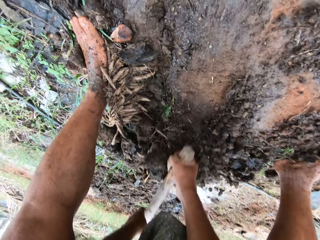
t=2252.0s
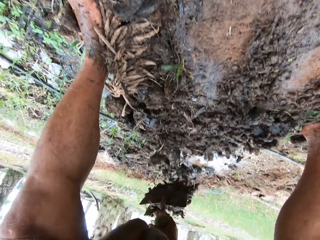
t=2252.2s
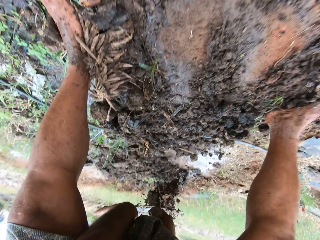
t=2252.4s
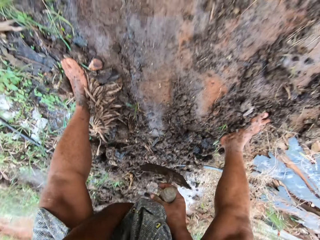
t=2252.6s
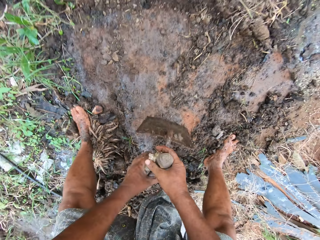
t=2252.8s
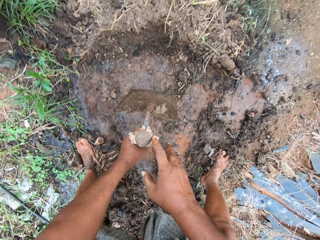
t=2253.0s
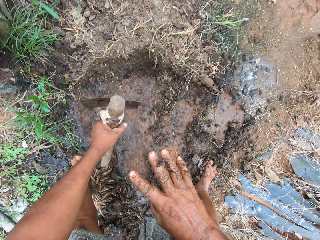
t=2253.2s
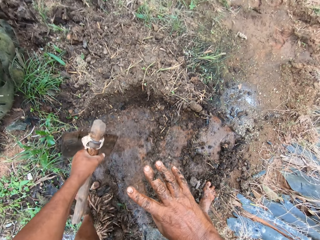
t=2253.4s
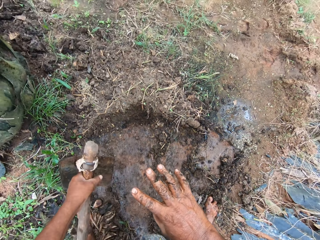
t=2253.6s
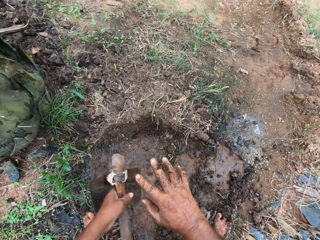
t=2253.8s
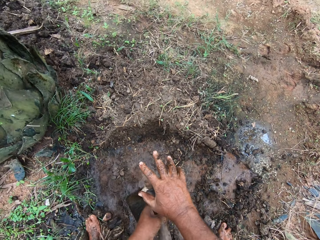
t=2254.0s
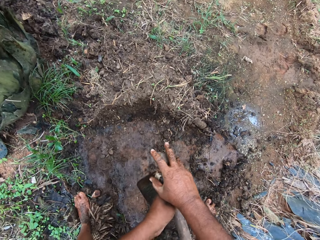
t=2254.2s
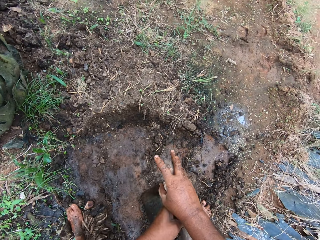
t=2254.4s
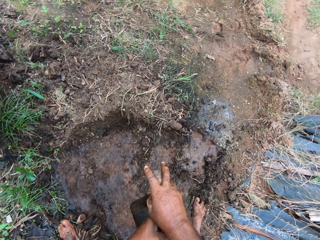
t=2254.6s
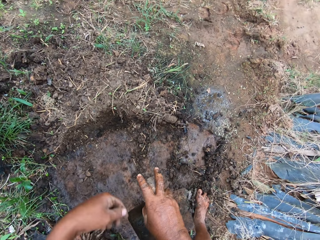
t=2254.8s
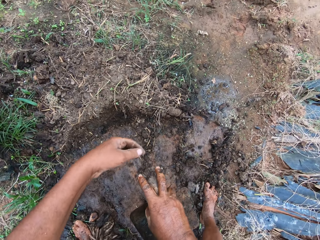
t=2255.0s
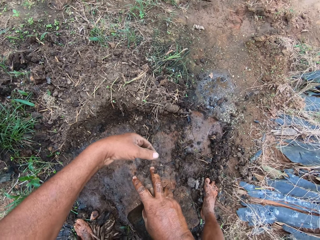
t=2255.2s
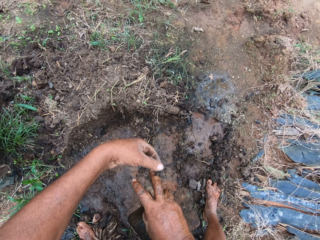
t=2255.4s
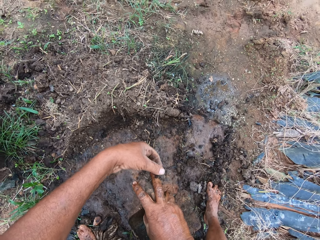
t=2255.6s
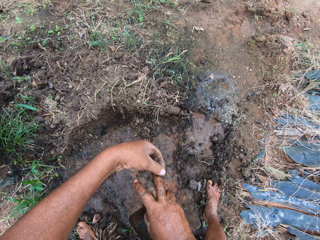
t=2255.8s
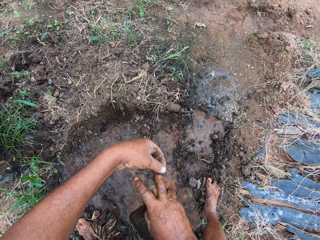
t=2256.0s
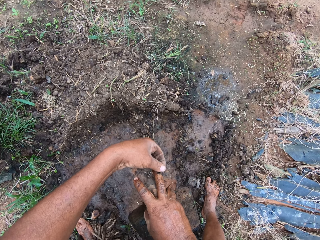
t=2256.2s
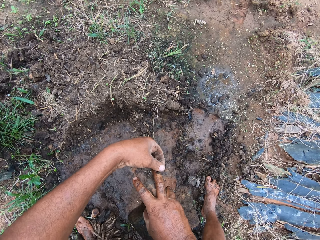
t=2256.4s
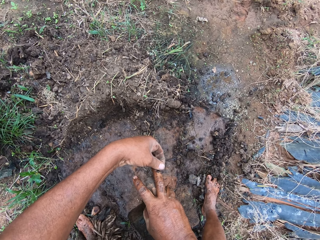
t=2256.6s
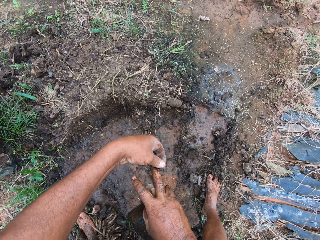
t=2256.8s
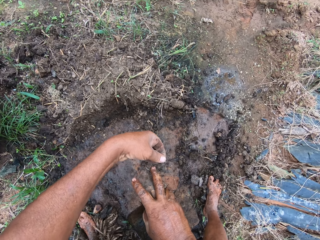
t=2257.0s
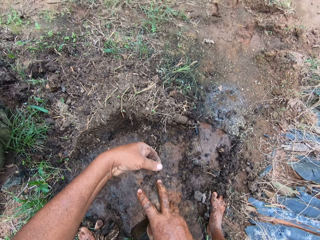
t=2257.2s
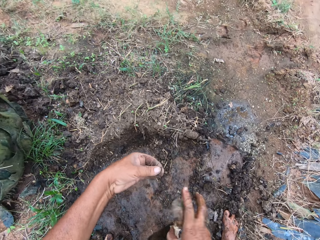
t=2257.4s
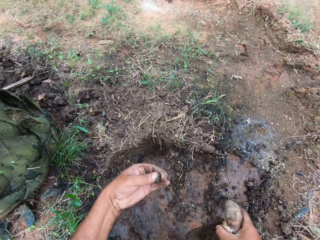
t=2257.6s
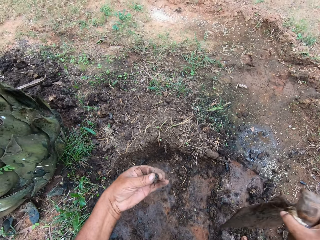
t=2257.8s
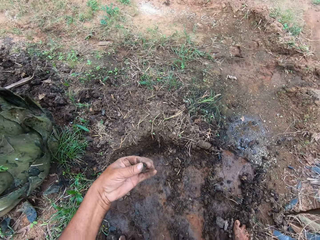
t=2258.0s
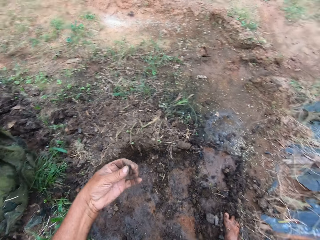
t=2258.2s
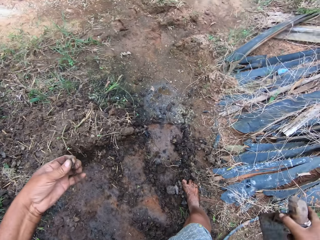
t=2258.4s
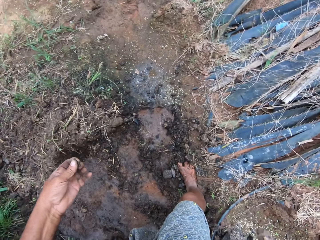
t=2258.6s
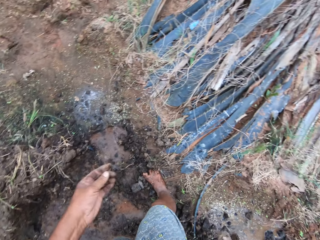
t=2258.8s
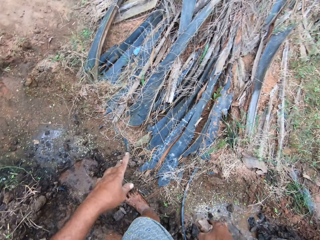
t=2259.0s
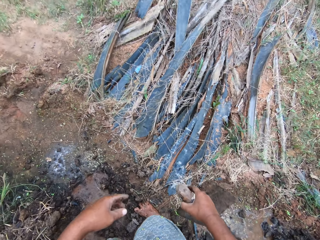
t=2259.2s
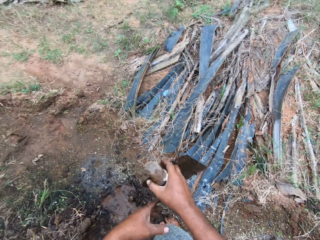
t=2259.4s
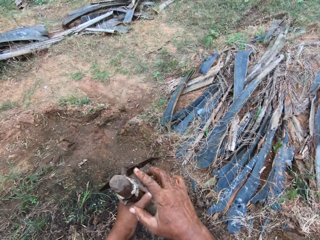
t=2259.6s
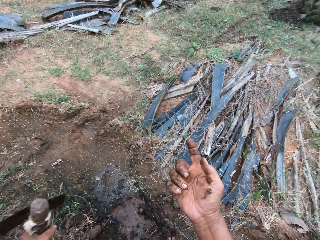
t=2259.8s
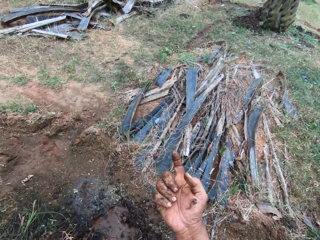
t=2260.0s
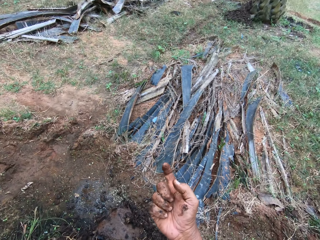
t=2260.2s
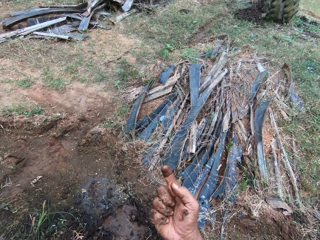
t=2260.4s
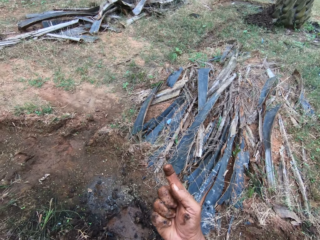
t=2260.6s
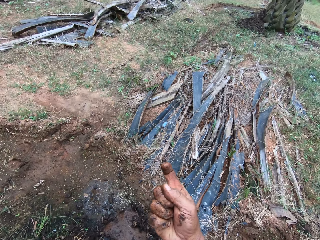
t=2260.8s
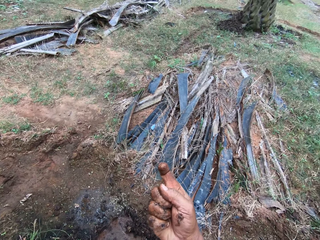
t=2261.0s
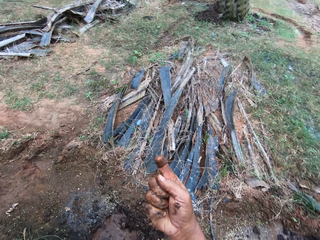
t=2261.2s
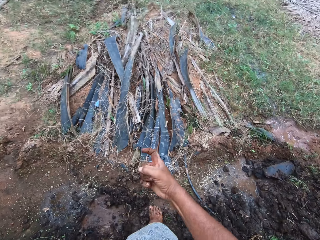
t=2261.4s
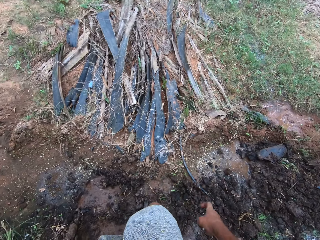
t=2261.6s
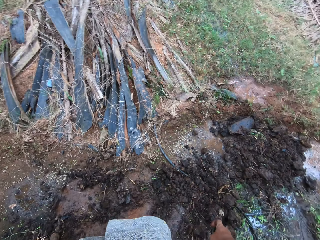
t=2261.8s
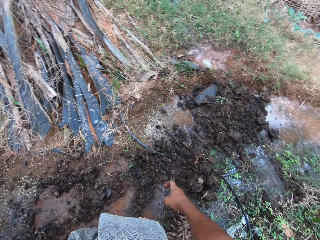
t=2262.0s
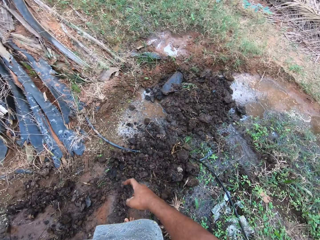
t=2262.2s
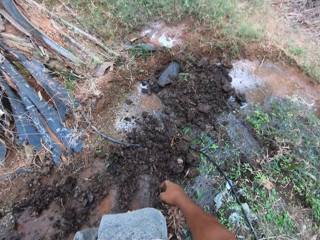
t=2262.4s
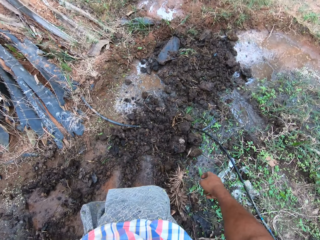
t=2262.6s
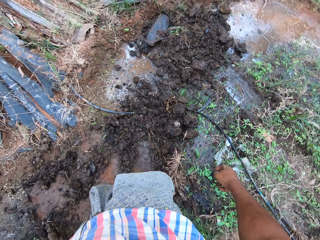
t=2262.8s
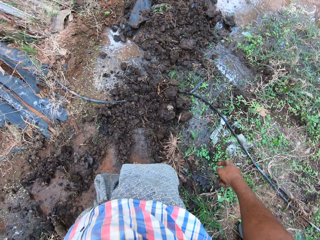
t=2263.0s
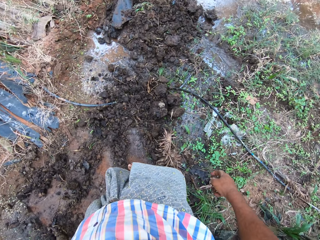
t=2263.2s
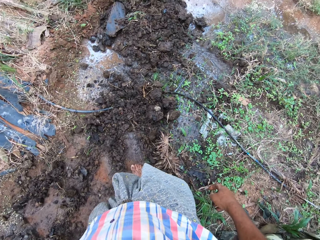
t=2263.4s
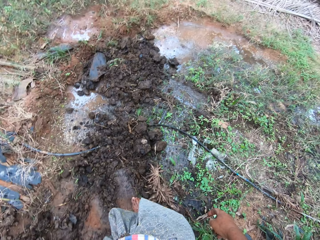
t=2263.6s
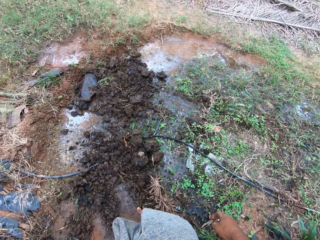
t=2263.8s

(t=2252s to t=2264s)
The camera wearer looks at the hand. He pulls out mud or an insect from his finger. He throws the mud or insect away. He moves the hoe to his left hand. He checks the finger.

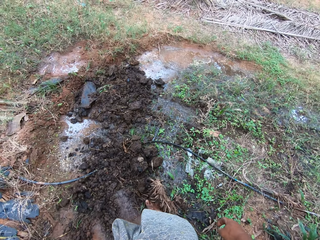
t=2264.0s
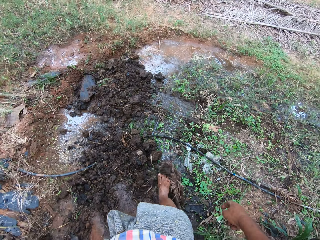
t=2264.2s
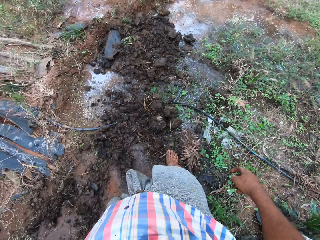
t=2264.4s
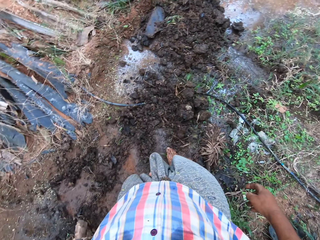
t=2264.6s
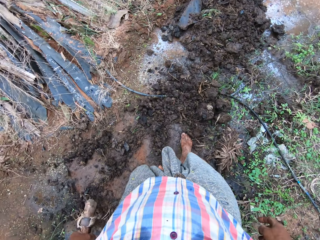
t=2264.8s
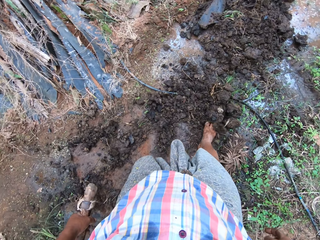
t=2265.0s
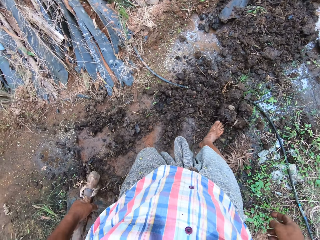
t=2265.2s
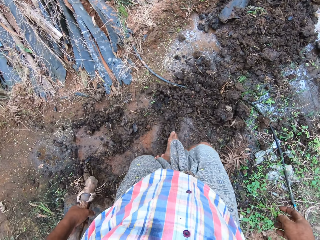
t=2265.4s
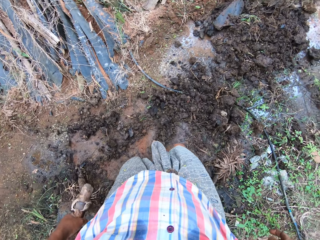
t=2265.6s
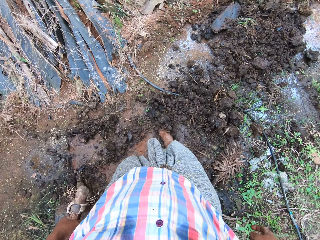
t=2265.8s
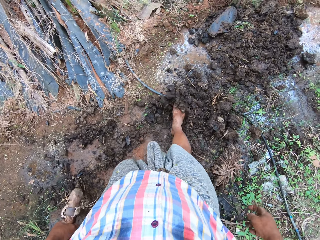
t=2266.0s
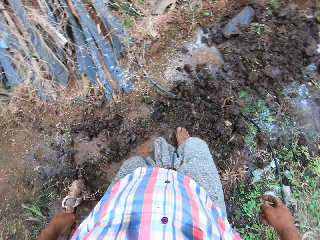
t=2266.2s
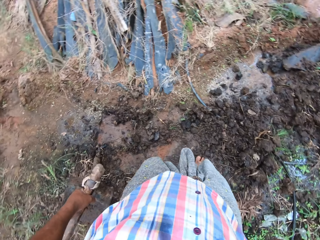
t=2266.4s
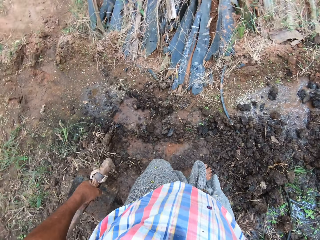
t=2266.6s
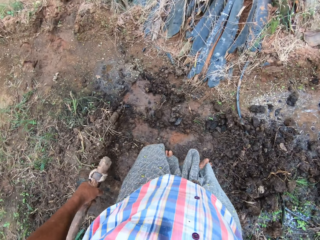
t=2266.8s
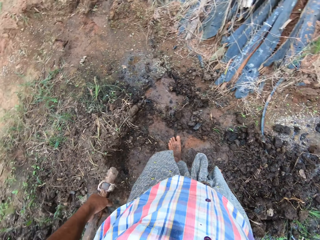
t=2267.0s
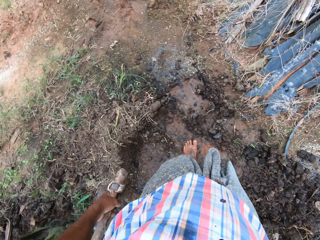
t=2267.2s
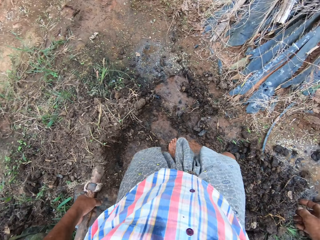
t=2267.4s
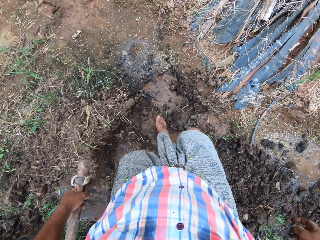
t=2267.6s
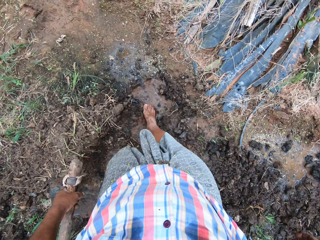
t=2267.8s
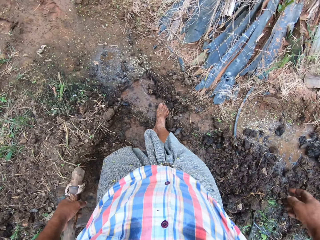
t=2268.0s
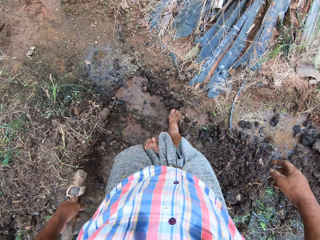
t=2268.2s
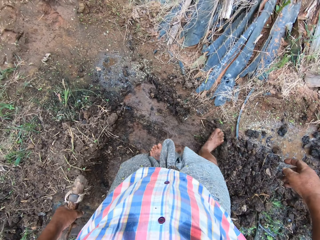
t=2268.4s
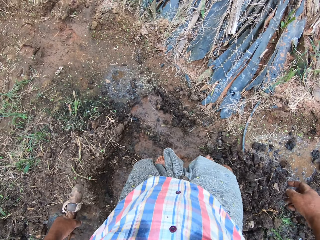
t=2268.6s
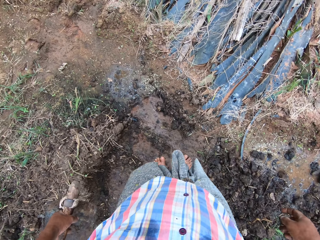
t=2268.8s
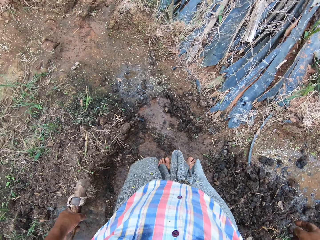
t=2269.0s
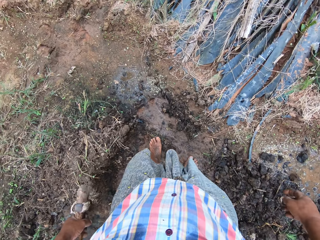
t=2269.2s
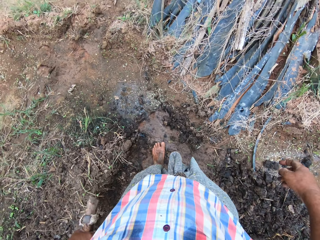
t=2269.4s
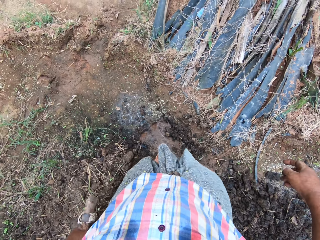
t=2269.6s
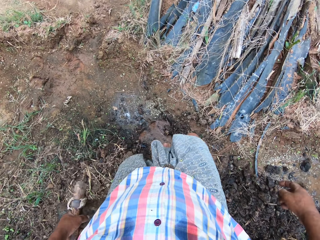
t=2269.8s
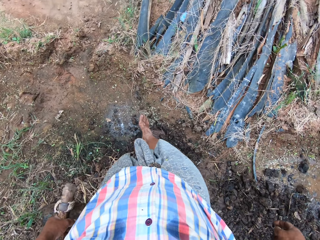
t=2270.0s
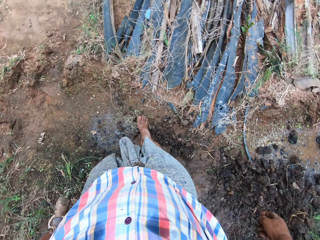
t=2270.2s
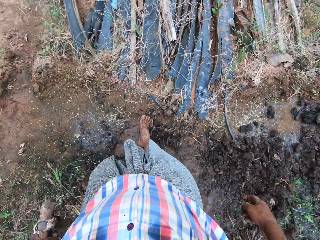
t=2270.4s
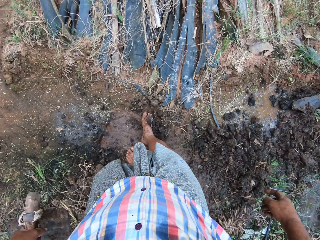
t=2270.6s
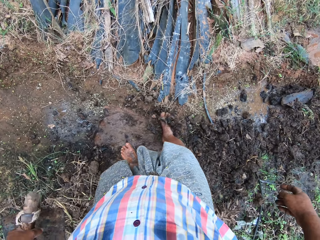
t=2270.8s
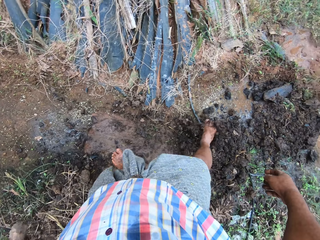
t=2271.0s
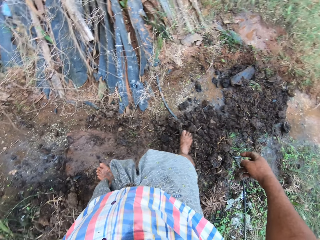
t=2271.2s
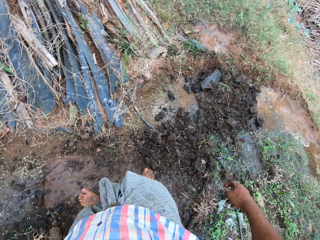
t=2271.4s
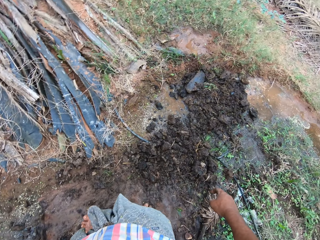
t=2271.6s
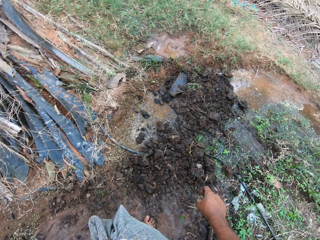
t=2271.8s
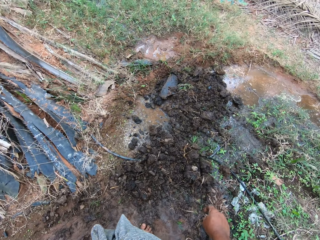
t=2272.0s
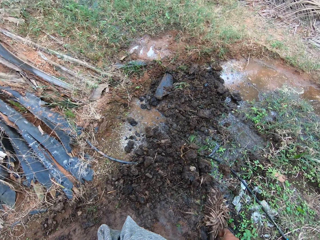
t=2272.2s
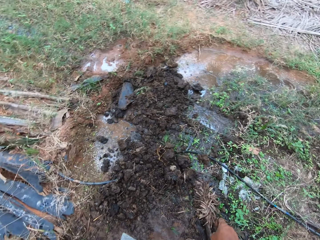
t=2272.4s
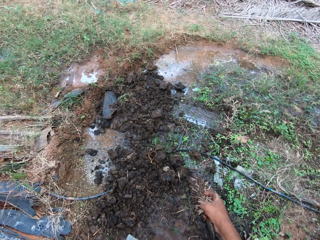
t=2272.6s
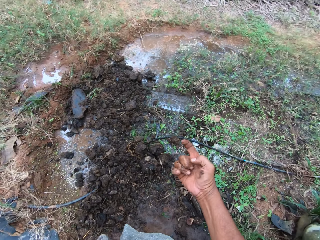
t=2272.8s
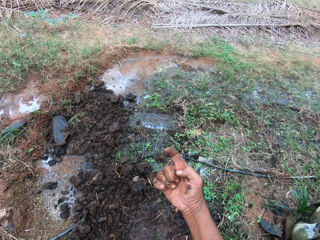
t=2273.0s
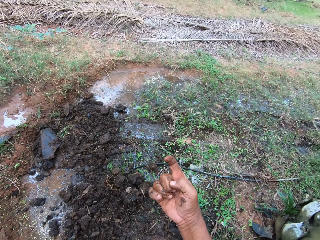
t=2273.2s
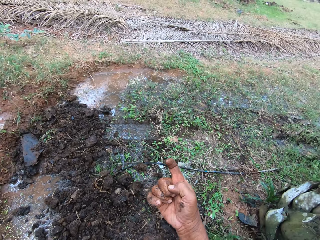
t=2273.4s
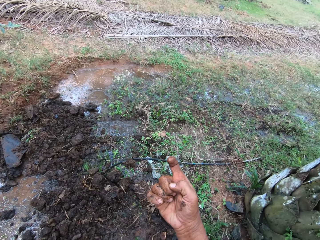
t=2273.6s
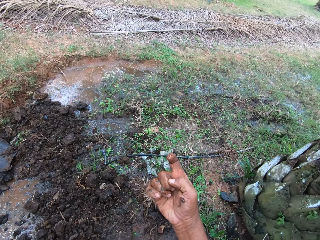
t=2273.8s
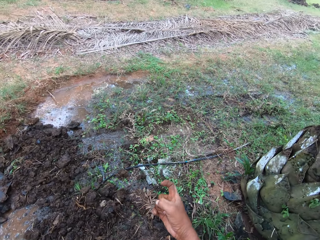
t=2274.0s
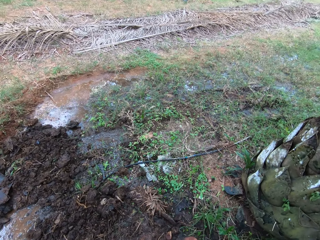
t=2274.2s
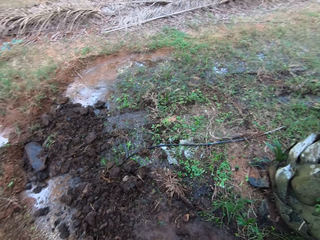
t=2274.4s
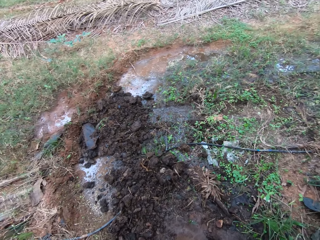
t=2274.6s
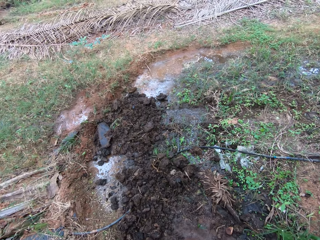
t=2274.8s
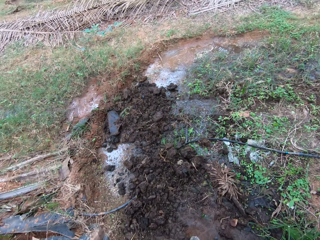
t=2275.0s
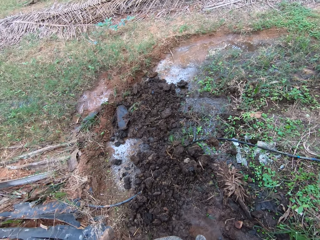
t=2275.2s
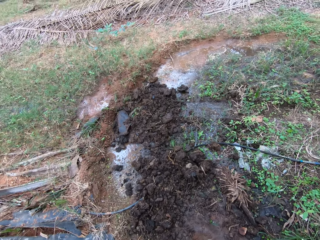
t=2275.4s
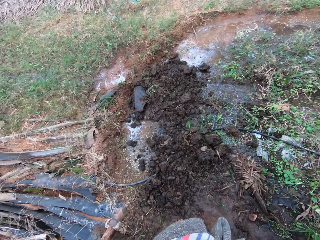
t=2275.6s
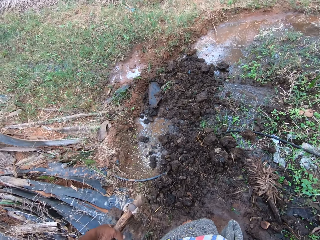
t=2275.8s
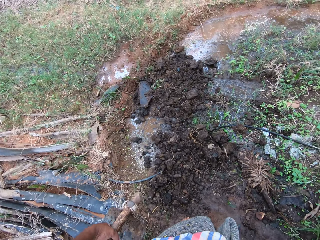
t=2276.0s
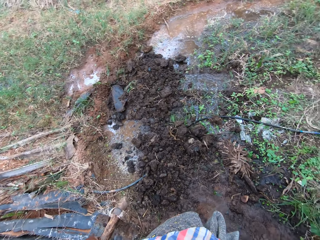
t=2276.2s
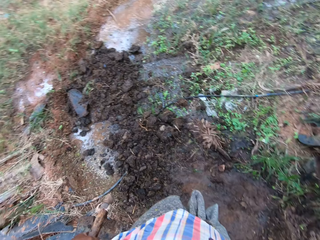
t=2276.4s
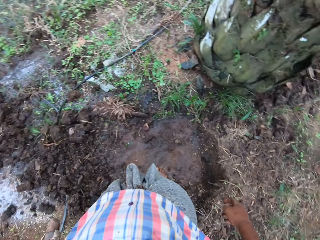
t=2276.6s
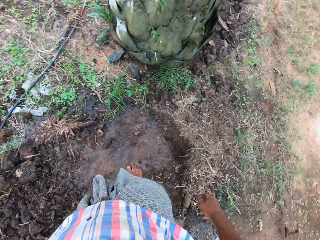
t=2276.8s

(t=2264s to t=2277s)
The camera wearer moves soil with his leg. He checks the finger. He looks around the field.
